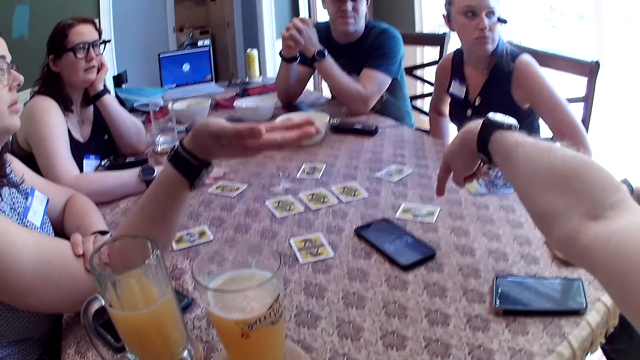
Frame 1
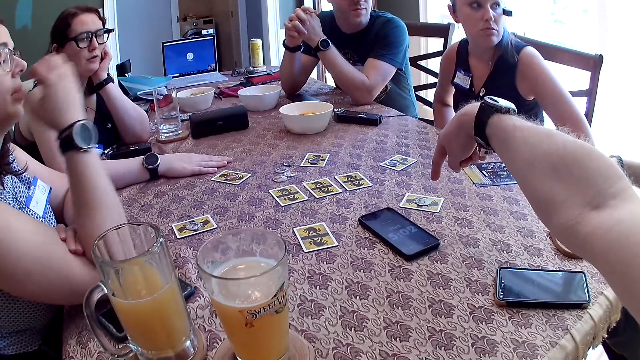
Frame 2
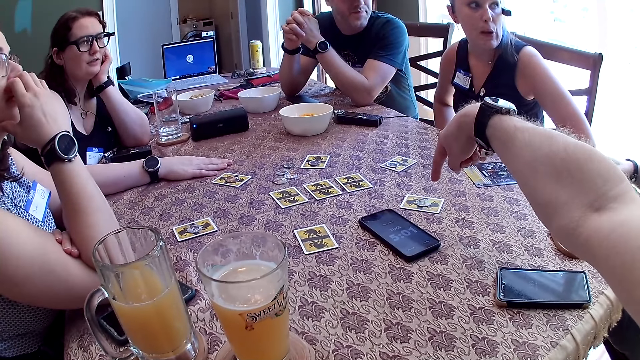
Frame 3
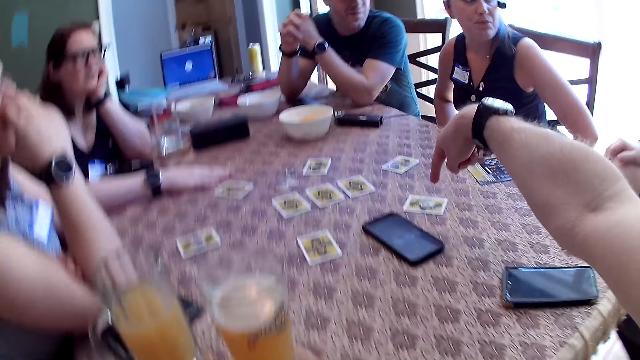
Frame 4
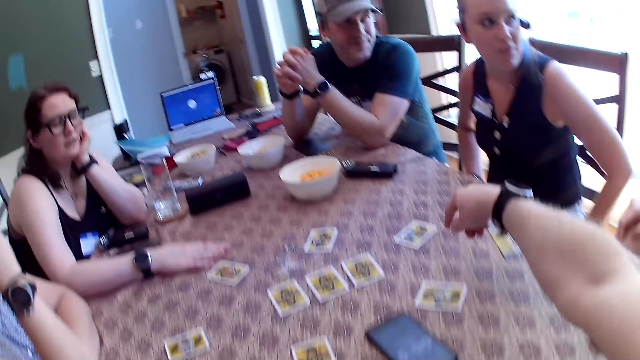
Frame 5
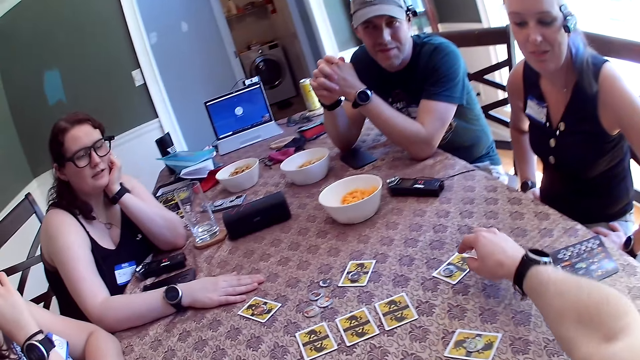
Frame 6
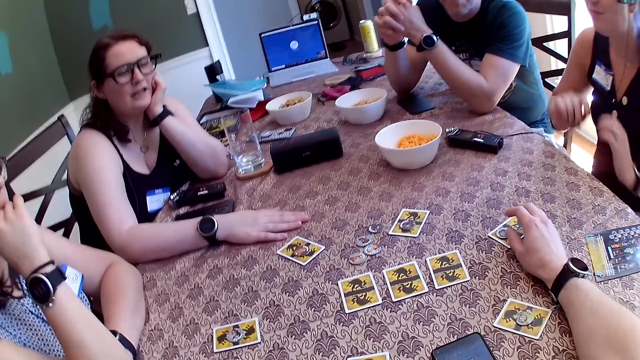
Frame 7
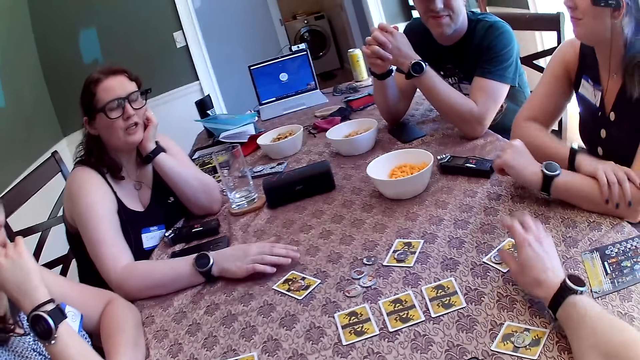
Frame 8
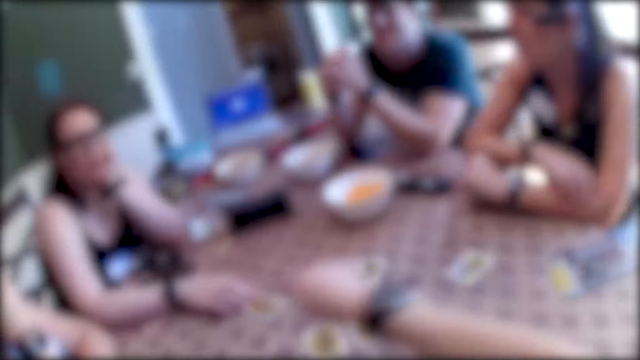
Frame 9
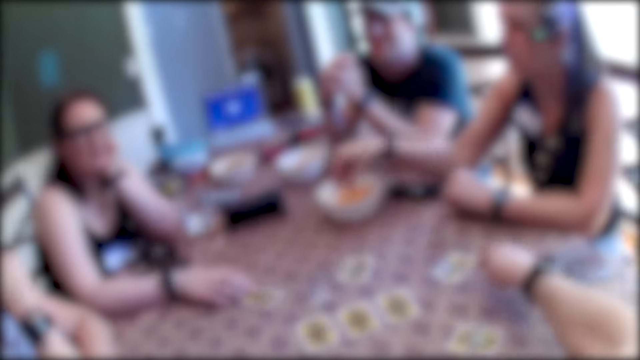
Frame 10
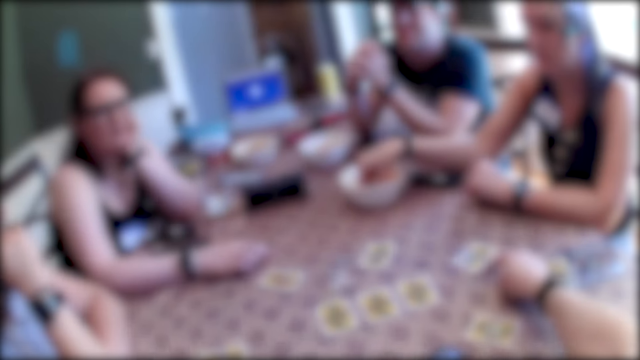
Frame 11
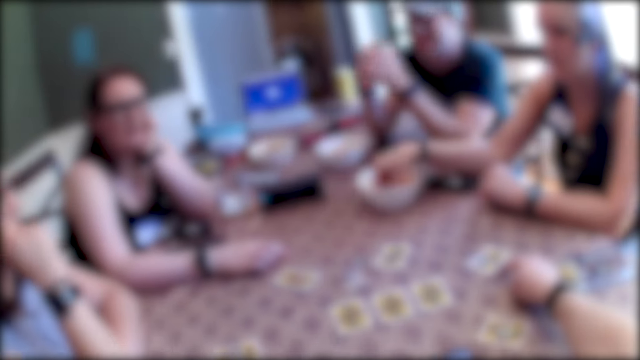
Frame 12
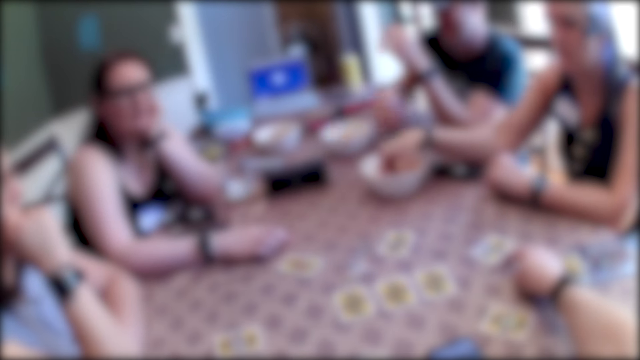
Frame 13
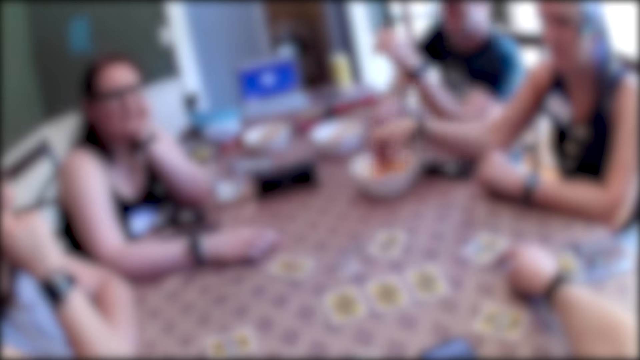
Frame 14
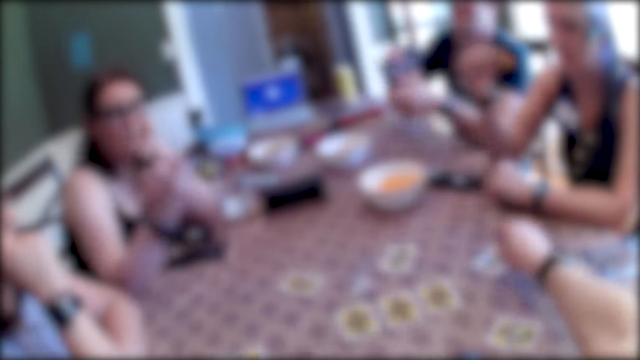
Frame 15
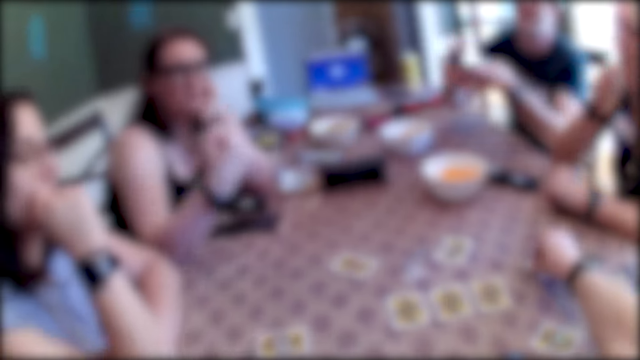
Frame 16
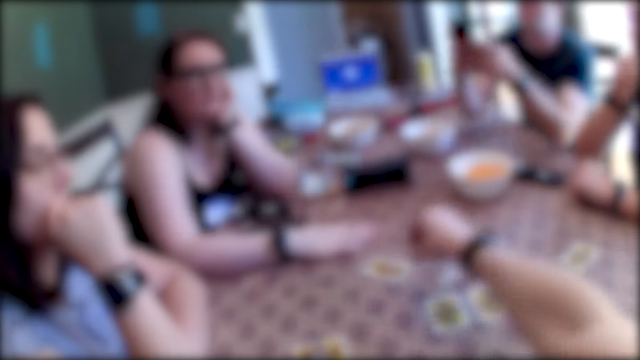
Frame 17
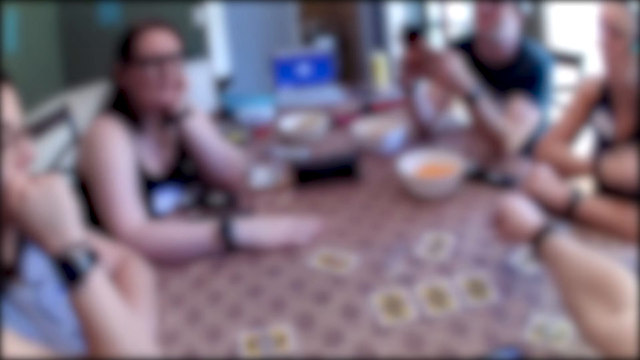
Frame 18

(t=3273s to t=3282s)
The camera wearer stretches his right hand towards a card on the table. A woman puts her hands on the table. The camera wearer points a finger. Another woman touches a card. The first woman picks up snacks. The camera wearer picks up a token on the table with his right hand. A man picks up a phone on the table with his right hand. The other woman points a finger. The camera wearer touches the card. The first woman eats the snacks. The other woman puts a hand on the table.

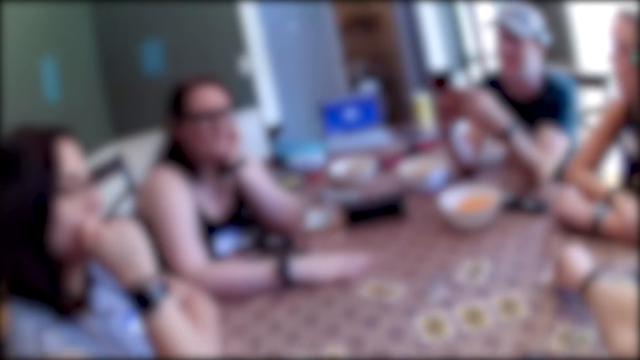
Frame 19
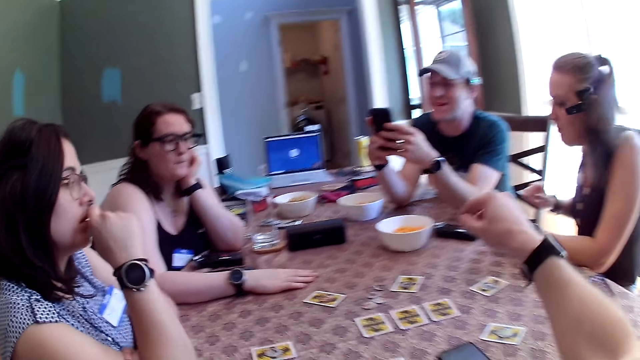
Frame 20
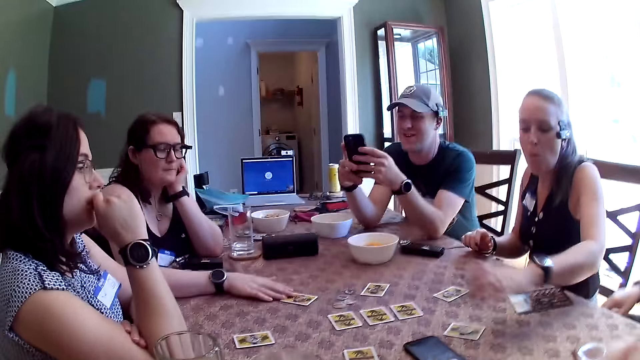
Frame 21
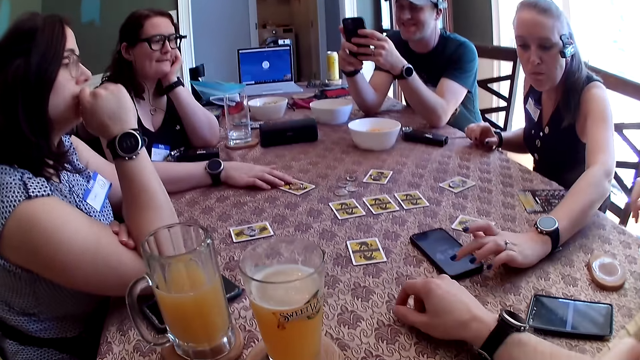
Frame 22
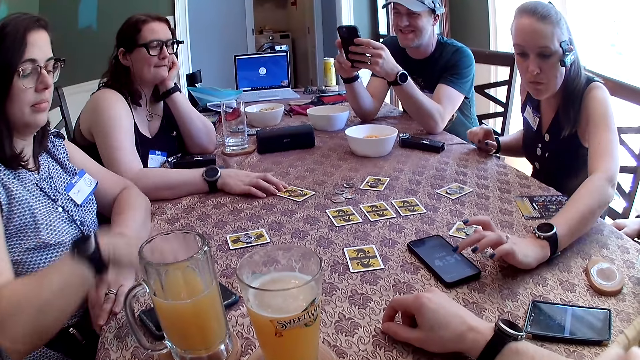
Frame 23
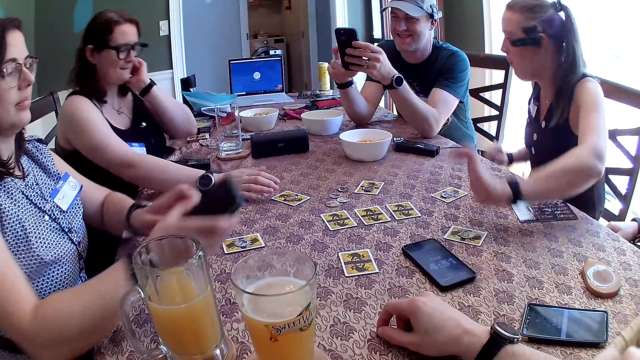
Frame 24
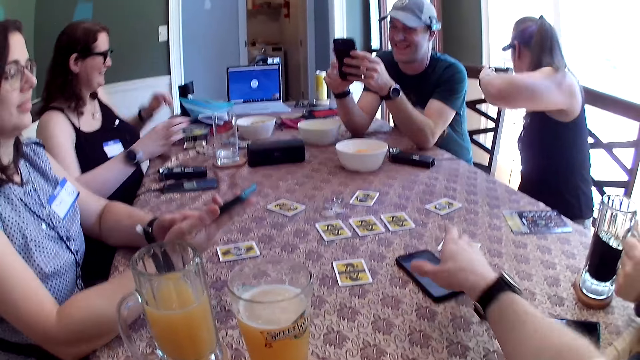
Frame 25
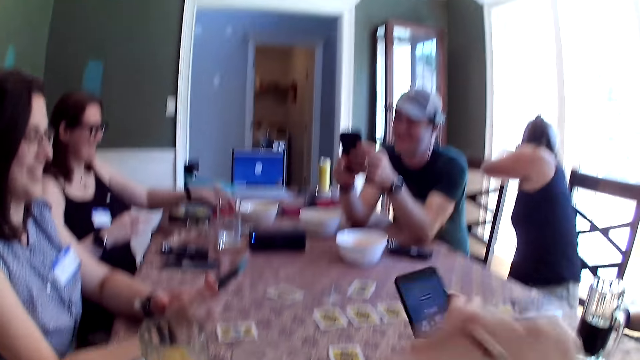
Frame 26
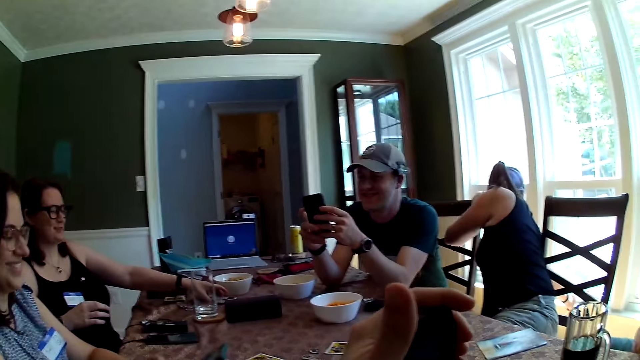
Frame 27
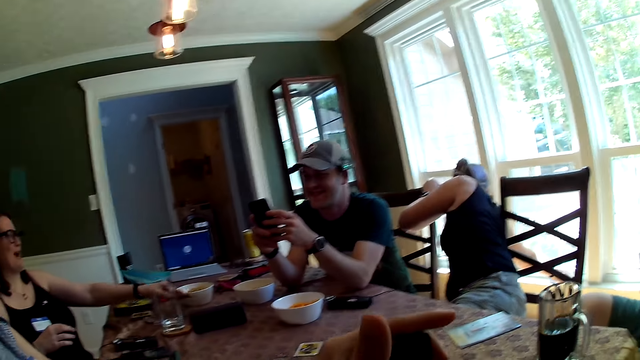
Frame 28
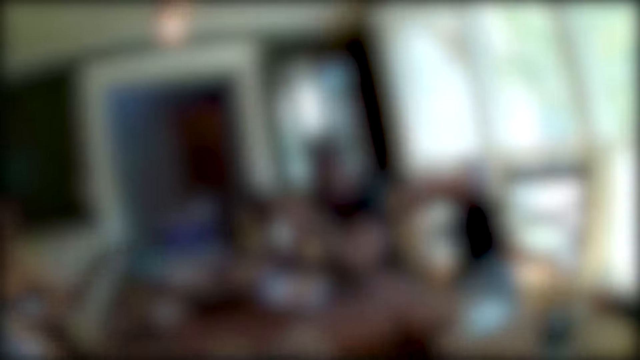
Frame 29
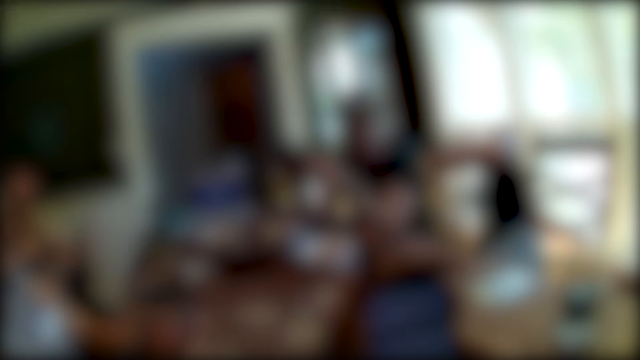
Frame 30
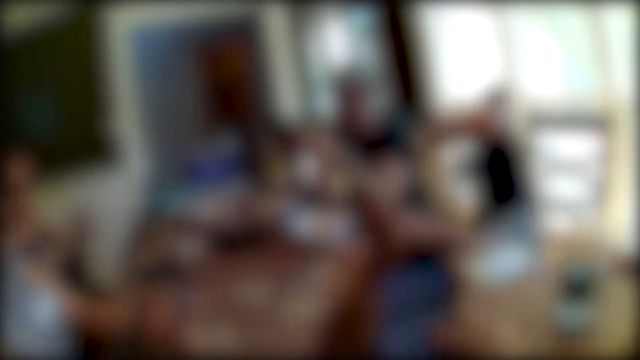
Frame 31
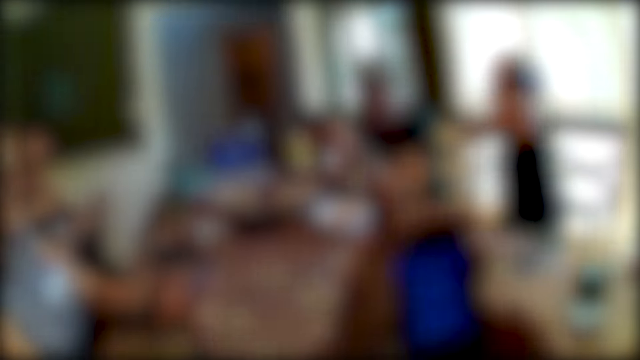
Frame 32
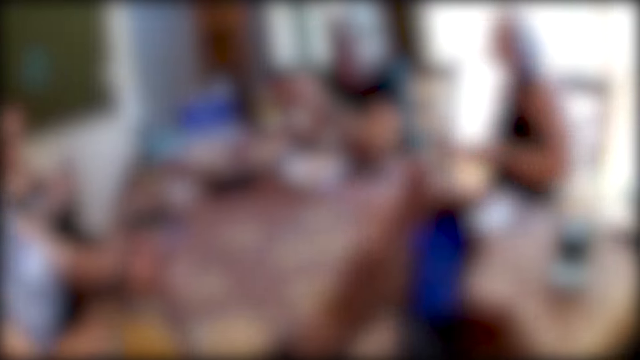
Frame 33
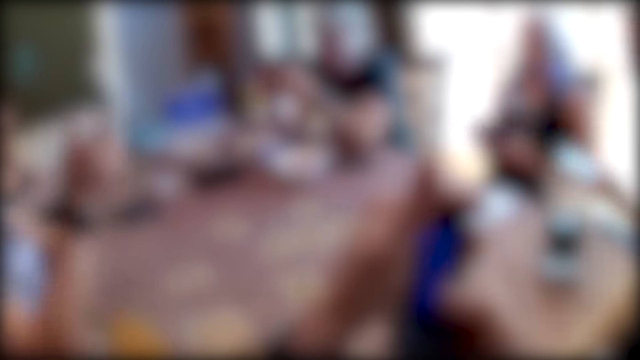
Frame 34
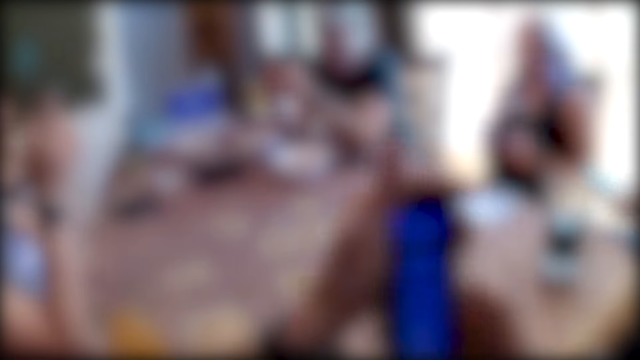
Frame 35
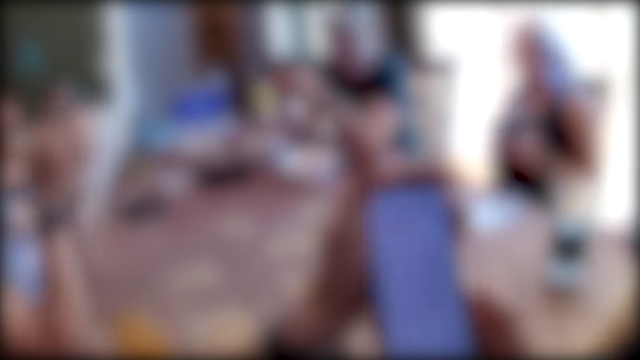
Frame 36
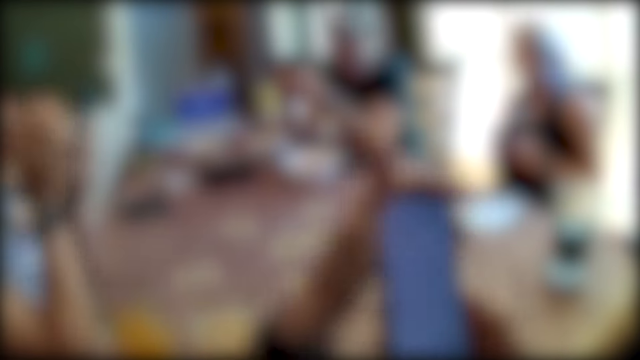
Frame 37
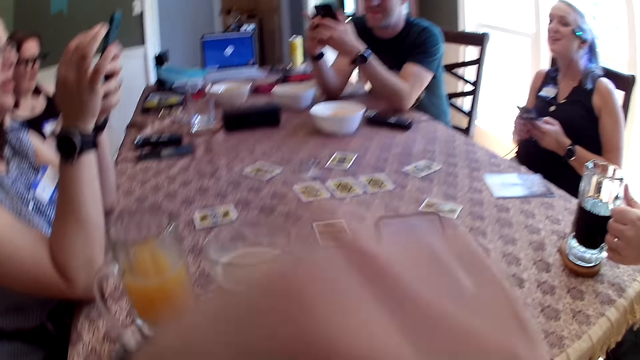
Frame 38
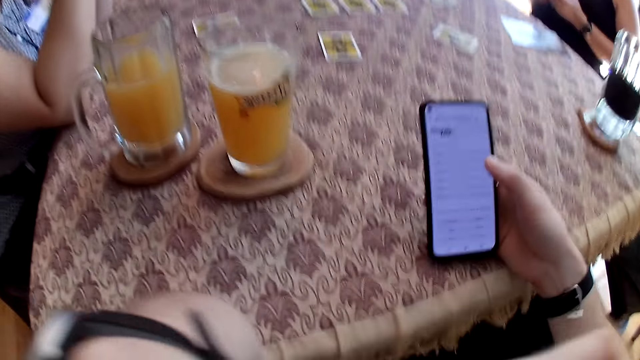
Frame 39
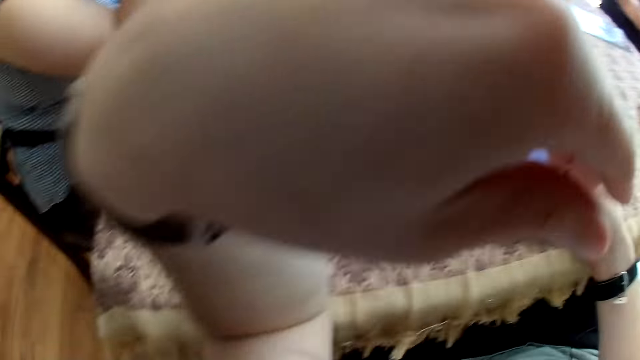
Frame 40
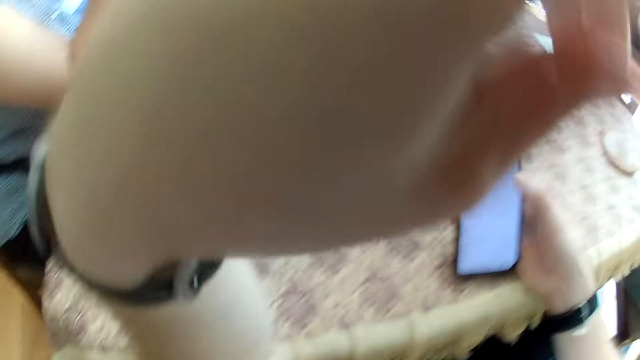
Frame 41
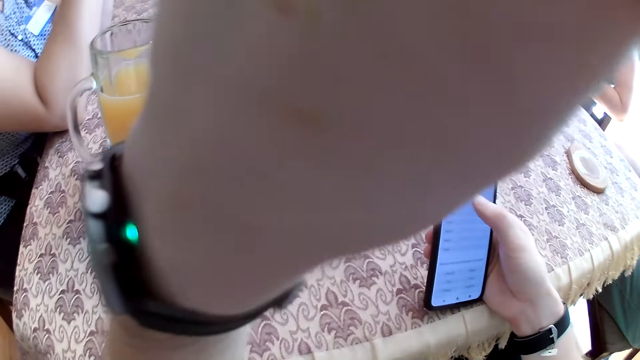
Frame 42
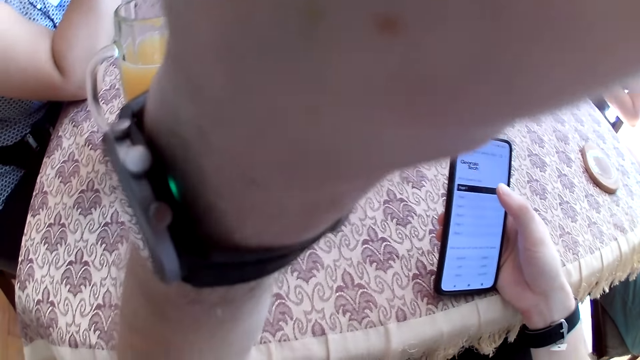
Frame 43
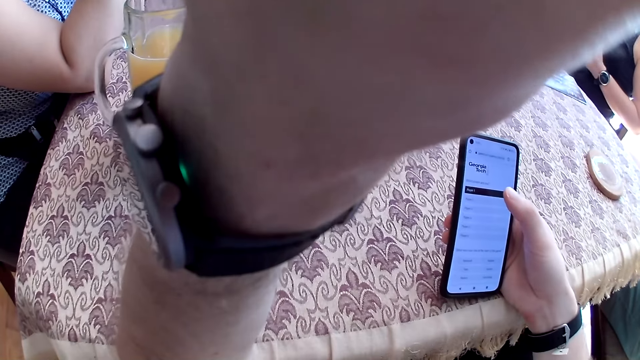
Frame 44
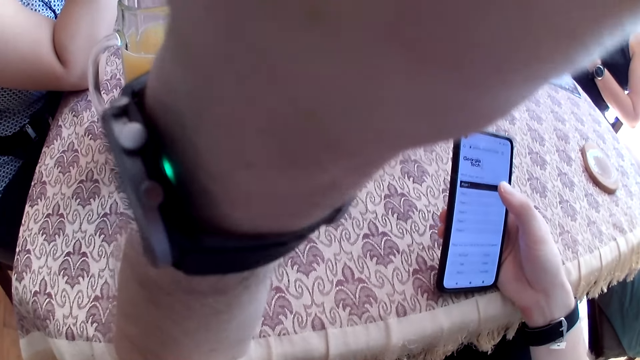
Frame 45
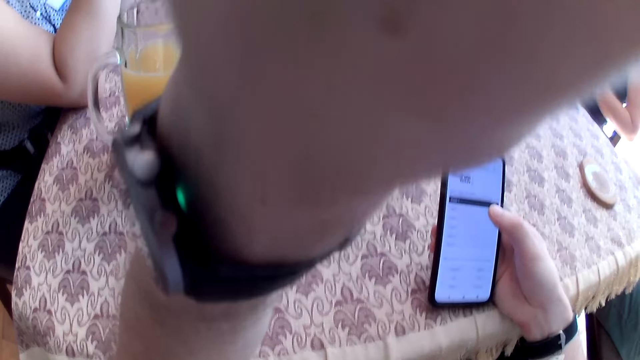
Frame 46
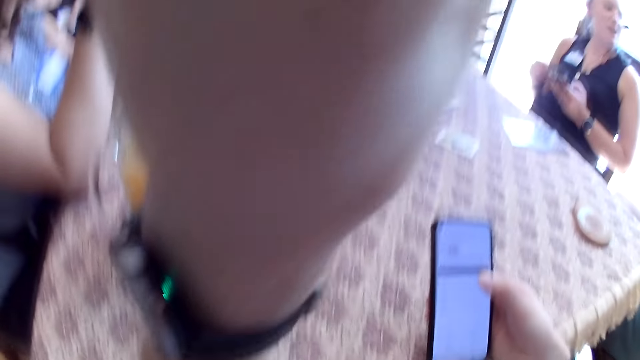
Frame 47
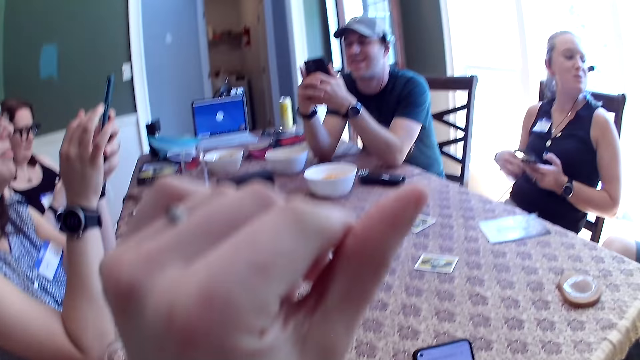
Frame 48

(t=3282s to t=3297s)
A man operates a phone. The camera wearer places a token on a card on the table with his right hand. A woman holds her hand. The woman touches a phone screen on the table with her left hand. Another woman touches a card. A third woman picks up a phone from the table with her right hand. The third woman operates the phone with her hands. The camera wearer picks up a phone from the table with his right hand. Another man puts a glass down. The camera wearer operates the phone with his hands. The second woman picks up a phone from the table with her left hand. The first woman looks down. The second woman operates the phone. The other man holds a phone. The other man picks up the glass. The camera wearer rubs his face with his left hand.
